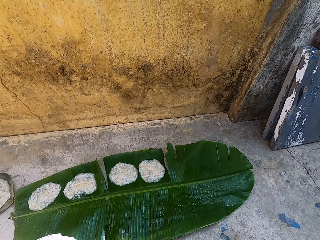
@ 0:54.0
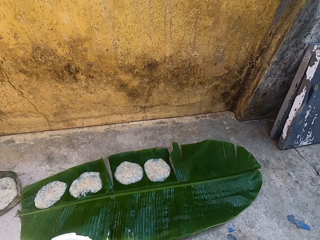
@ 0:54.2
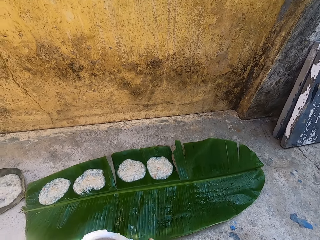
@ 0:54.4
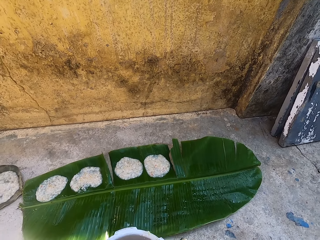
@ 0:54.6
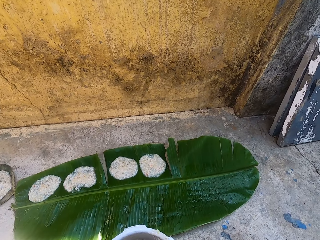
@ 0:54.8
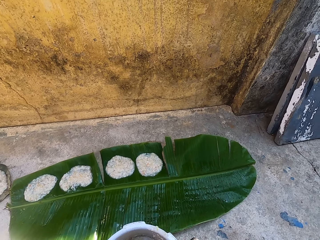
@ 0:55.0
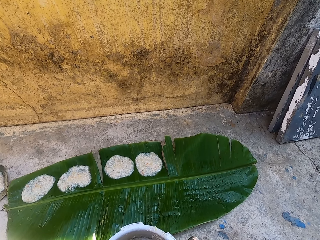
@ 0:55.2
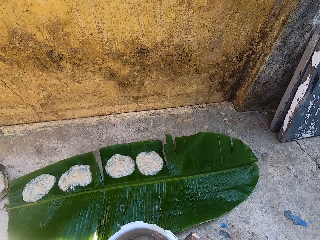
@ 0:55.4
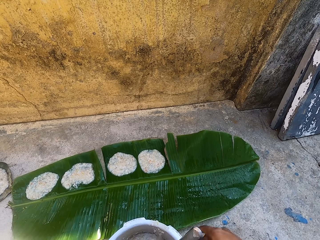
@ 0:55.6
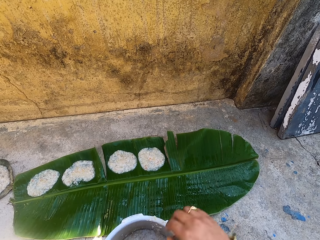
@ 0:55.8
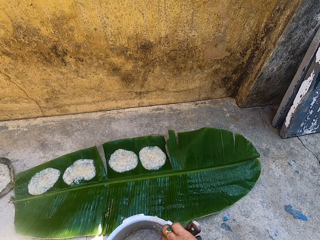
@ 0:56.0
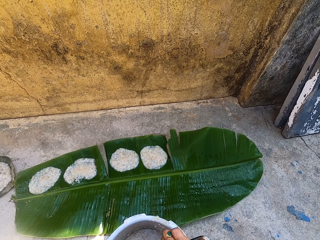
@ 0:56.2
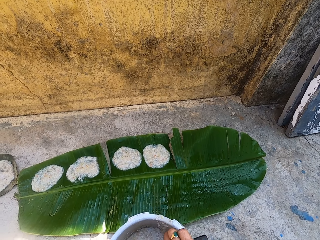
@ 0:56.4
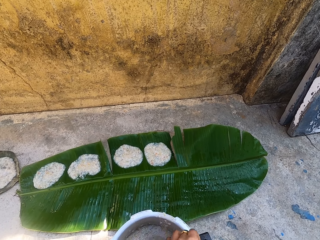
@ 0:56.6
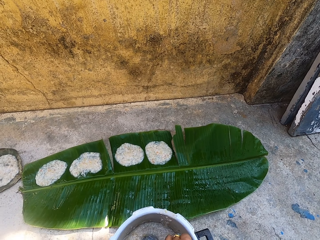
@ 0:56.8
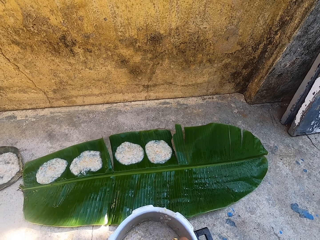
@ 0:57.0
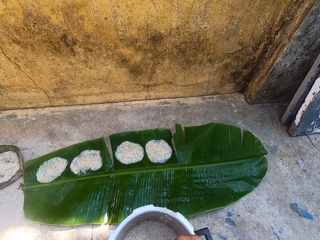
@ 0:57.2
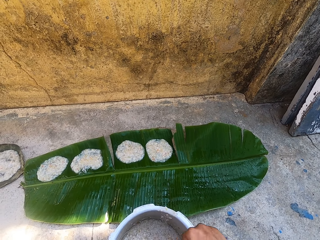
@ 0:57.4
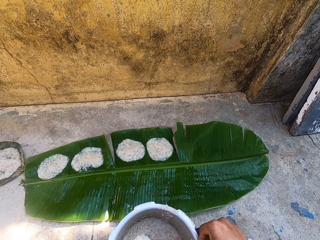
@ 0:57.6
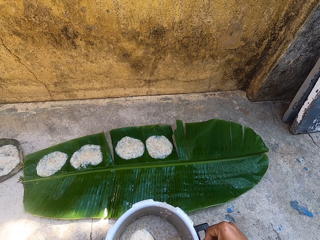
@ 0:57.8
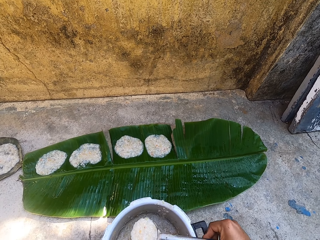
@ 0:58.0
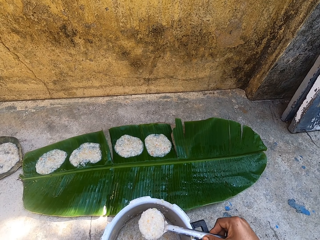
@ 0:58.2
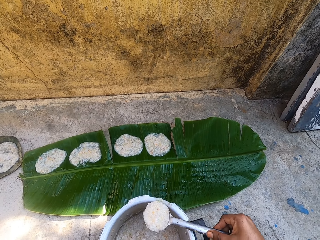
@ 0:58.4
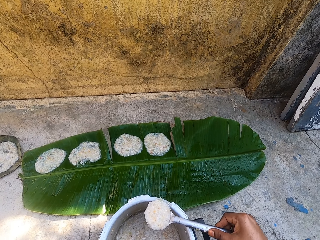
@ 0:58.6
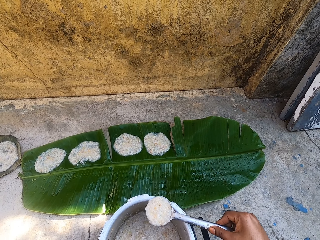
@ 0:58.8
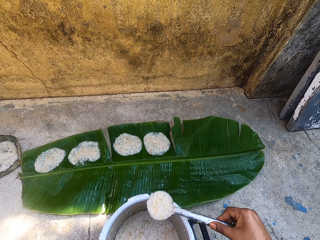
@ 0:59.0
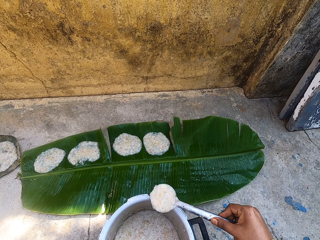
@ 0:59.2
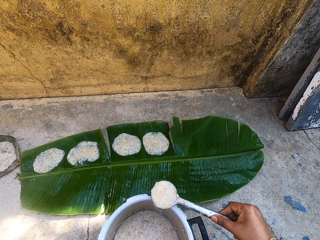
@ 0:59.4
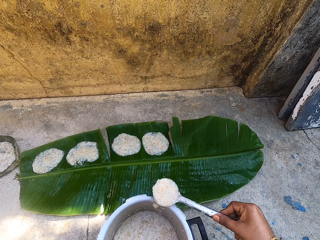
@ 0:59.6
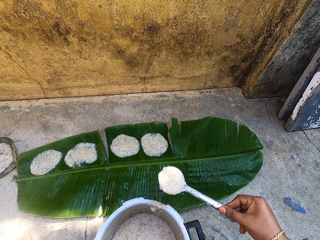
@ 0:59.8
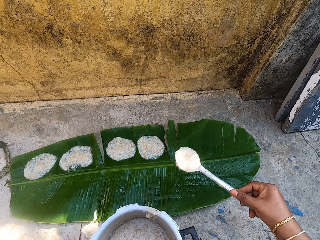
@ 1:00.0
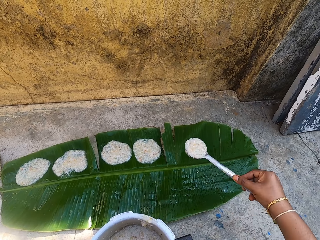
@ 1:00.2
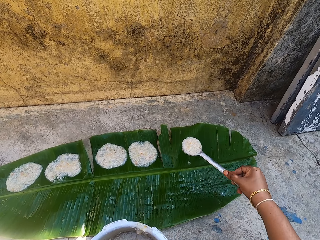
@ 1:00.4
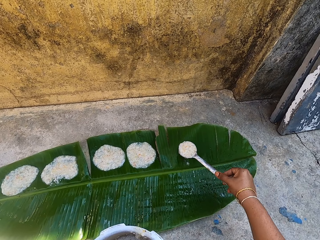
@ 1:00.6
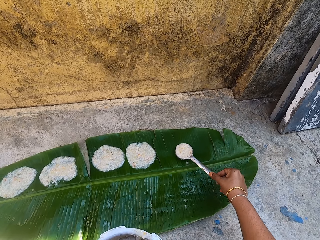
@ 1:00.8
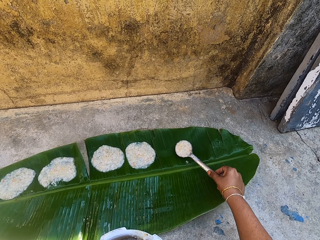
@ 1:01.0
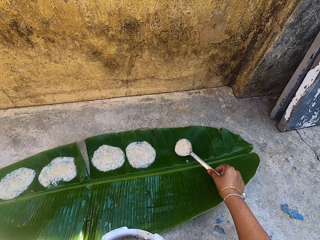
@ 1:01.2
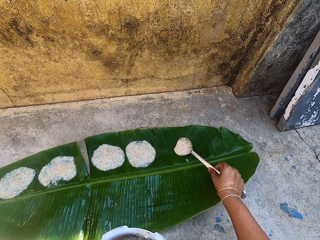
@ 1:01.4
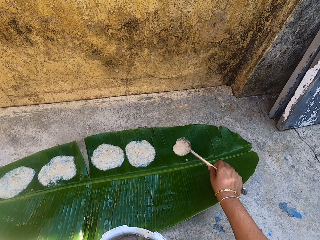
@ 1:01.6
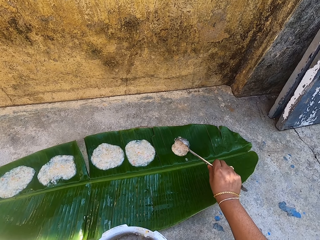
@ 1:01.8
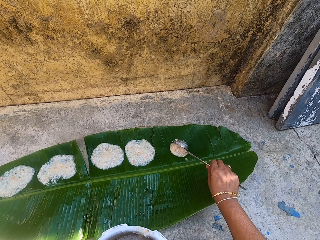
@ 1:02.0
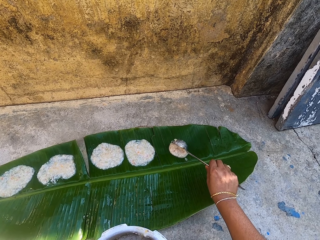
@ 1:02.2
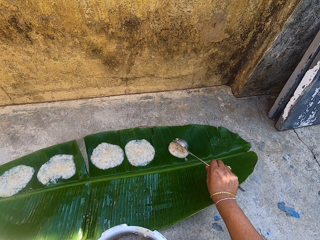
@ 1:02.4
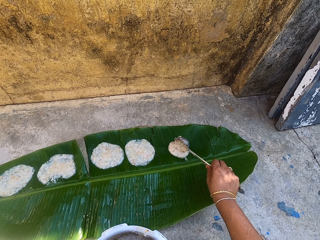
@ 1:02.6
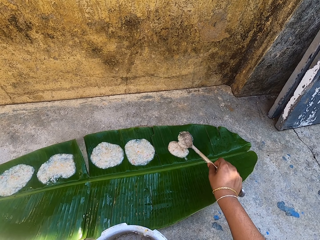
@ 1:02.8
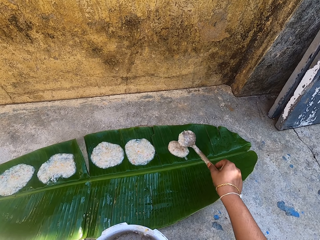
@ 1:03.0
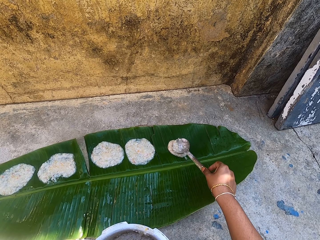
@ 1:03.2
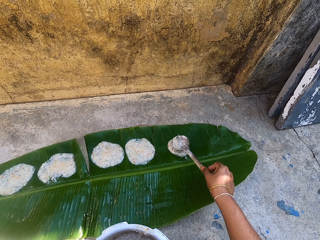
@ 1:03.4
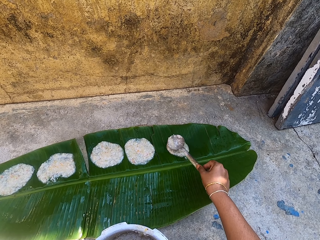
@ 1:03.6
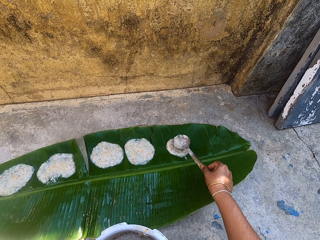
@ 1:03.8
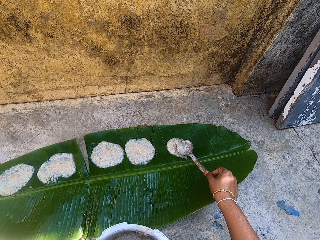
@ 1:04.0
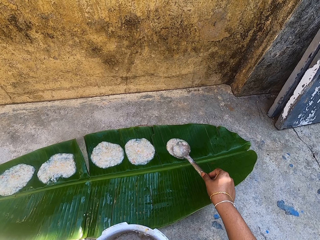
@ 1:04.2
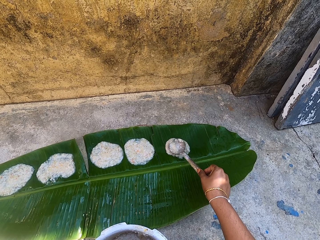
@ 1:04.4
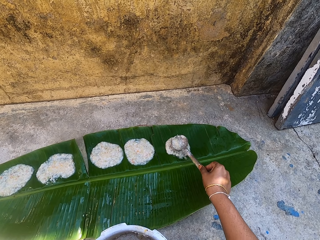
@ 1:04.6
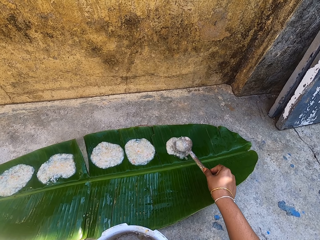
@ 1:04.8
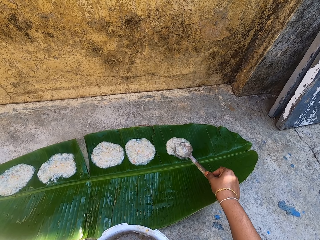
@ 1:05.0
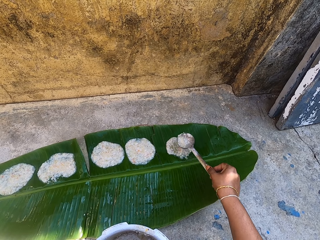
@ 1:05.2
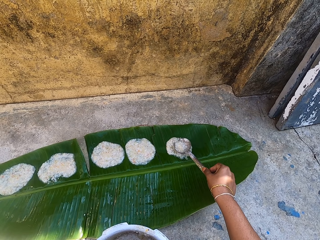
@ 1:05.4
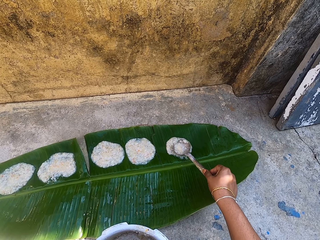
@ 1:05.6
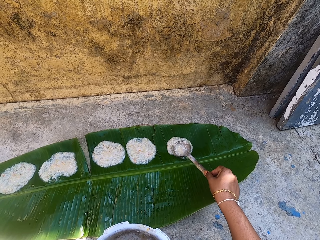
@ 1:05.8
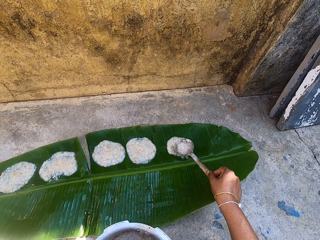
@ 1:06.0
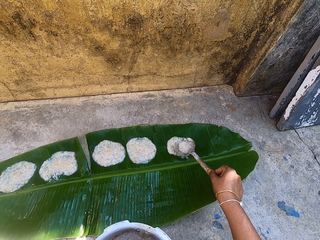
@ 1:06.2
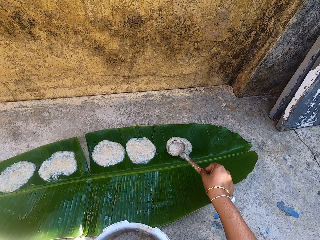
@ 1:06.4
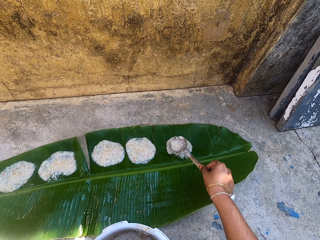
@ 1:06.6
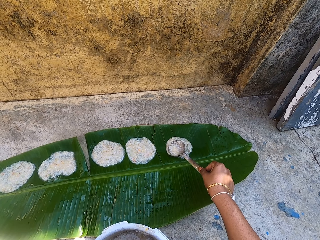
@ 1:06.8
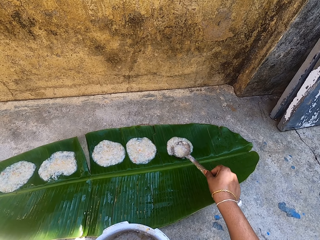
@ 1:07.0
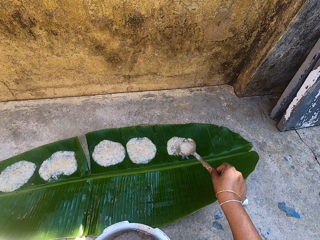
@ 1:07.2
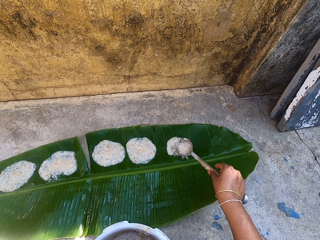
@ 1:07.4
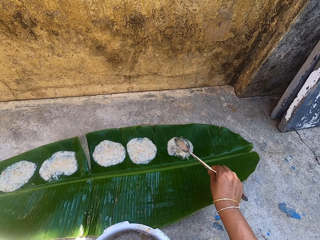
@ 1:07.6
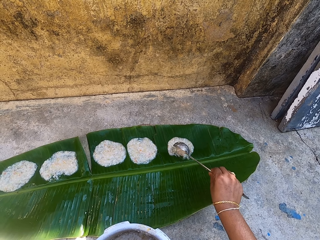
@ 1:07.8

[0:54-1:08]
The camera wearer moves a cooking pot. They pick up the stirring spoon. They scoop food in the cooking pot with the stirring spoon. They rub the spoon on the cooking pot. They pour the food on a leaf on the ground. They spread the food on the leaf with the stirring spoon.

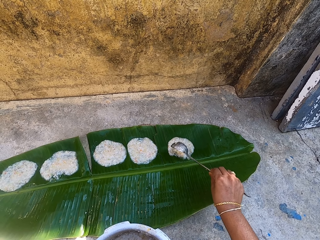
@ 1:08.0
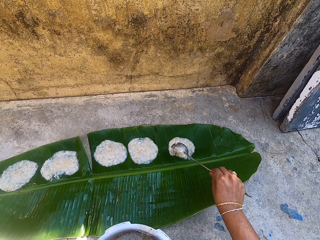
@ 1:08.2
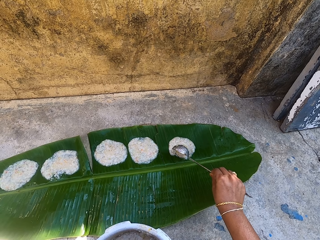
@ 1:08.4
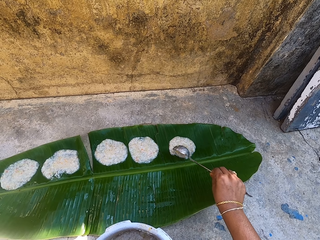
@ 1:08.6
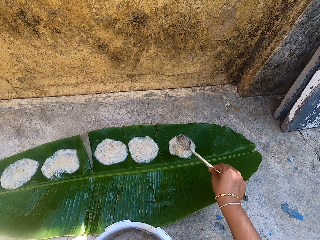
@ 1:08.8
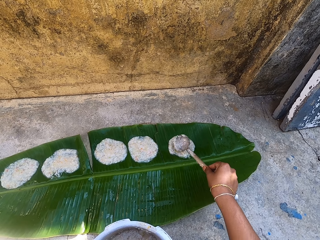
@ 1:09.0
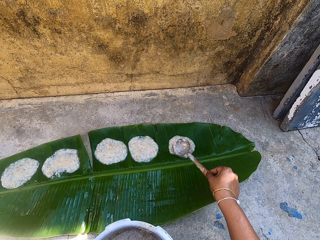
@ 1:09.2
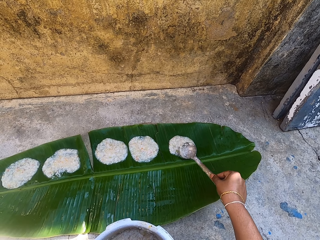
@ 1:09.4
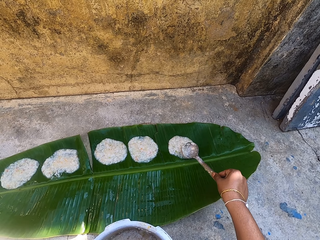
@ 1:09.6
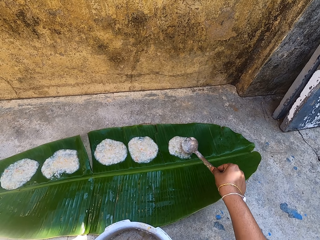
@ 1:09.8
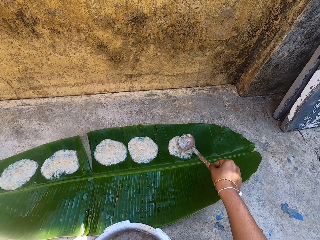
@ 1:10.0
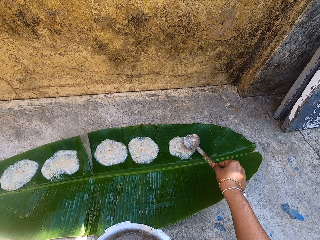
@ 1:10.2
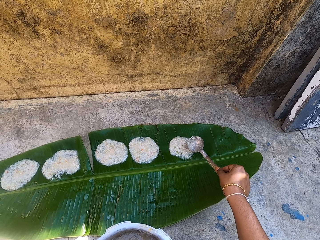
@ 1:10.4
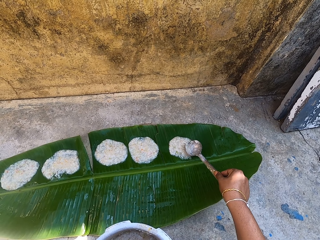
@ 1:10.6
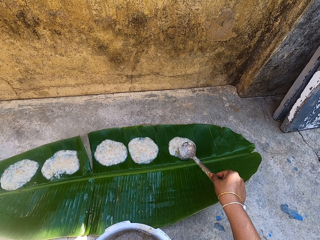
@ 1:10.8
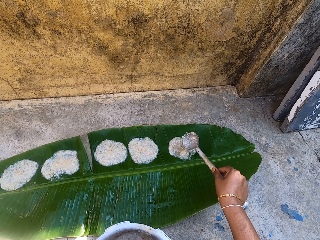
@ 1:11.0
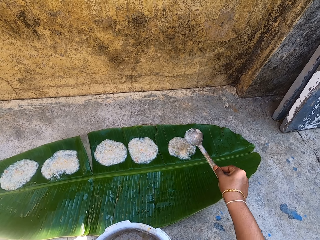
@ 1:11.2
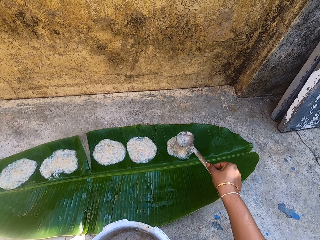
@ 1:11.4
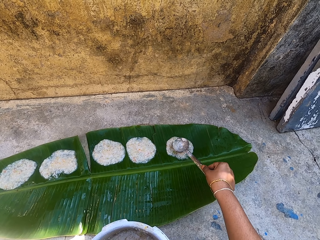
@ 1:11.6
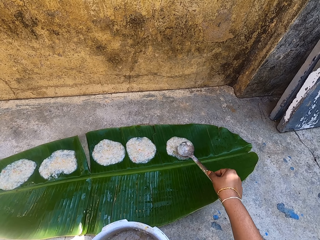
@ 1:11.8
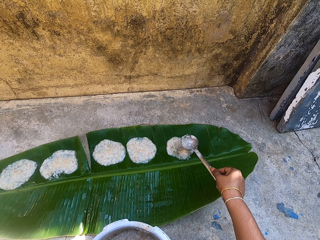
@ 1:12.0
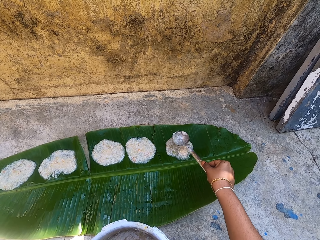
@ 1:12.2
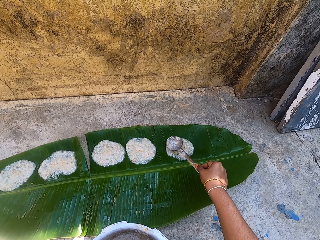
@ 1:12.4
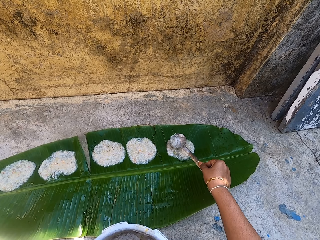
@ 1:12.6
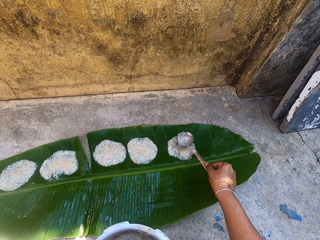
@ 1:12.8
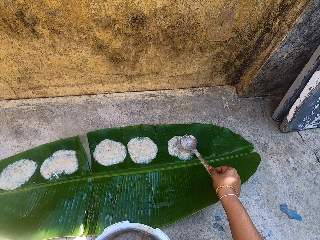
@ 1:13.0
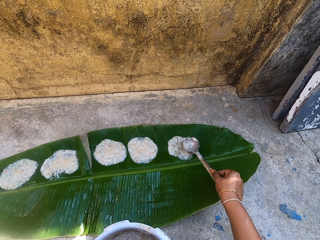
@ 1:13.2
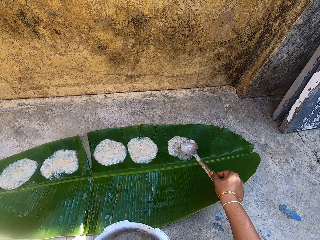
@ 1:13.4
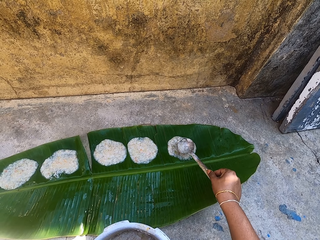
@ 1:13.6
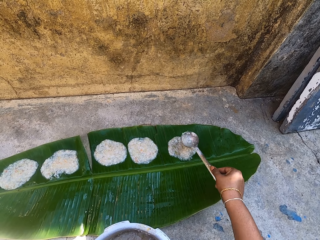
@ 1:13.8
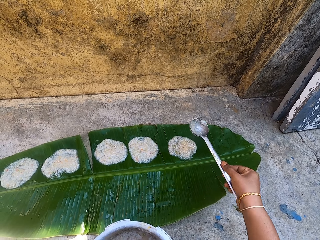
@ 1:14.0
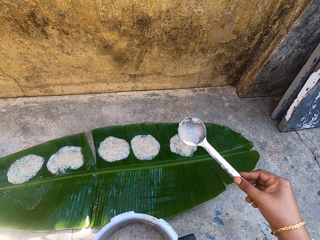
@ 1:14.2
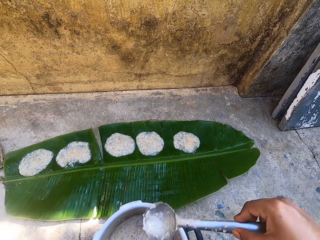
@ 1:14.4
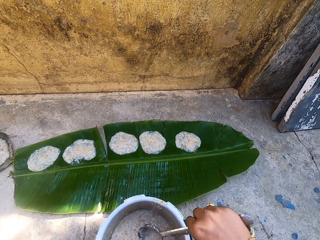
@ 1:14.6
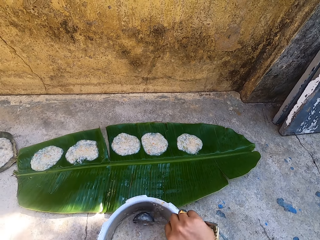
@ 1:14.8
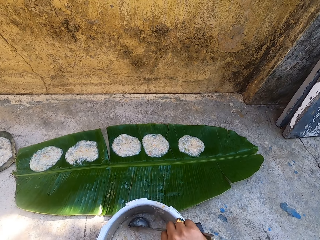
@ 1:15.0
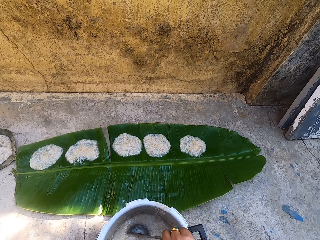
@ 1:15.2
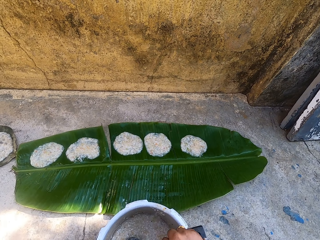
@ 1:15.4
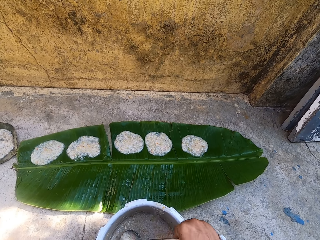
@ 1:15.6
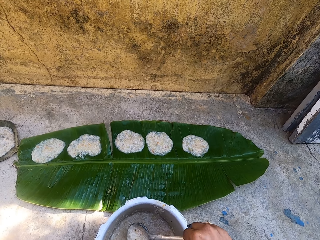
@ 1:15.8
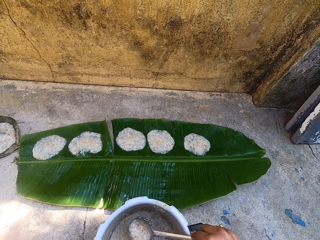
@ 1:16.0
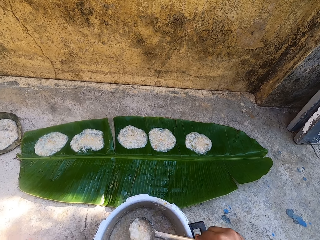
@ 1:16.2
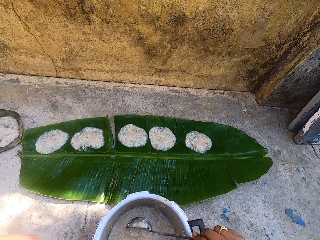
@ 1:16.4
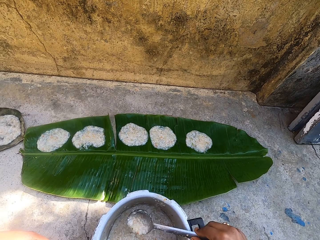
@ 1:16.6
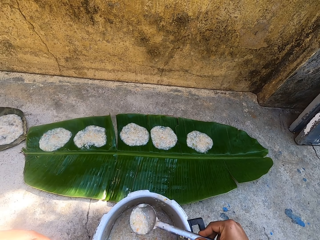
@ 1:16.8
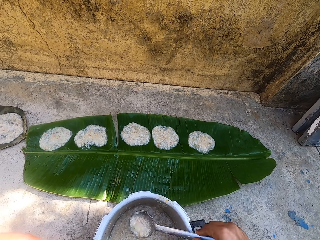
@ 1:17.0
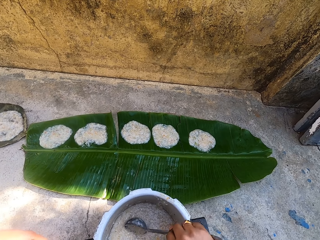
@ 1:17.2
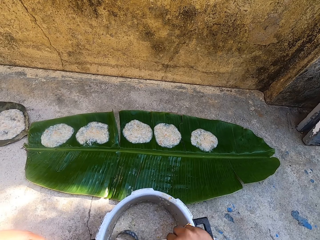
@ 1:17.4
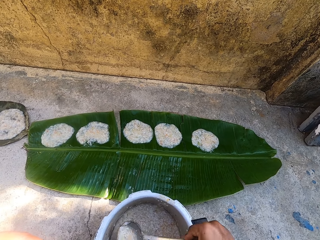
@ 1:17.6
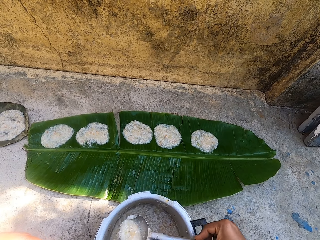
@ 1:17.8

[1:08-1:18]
The camera wearer scoops food in the cooking pot with the stirring spoon.
